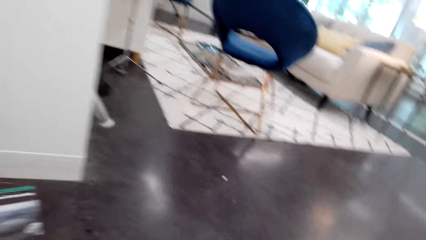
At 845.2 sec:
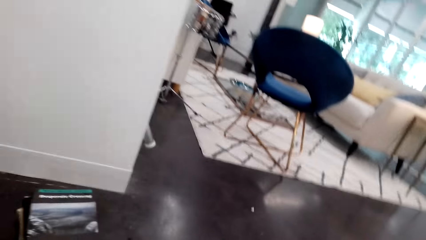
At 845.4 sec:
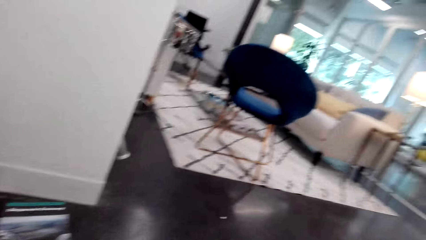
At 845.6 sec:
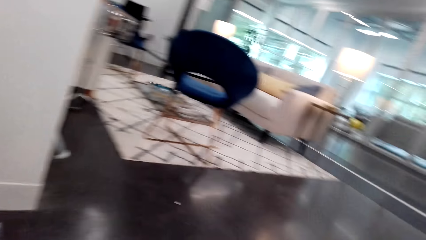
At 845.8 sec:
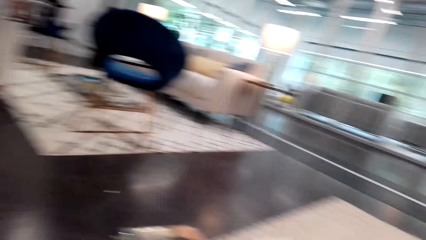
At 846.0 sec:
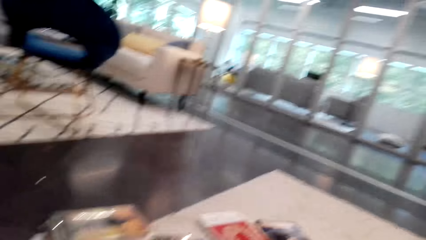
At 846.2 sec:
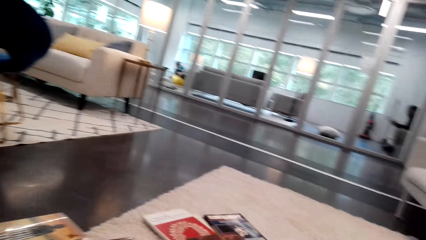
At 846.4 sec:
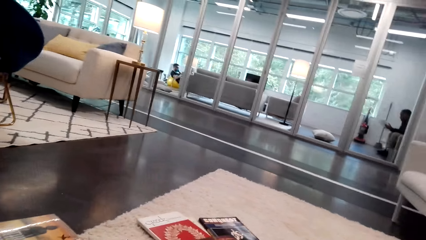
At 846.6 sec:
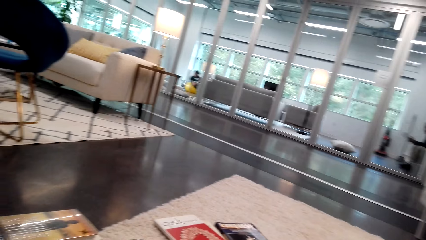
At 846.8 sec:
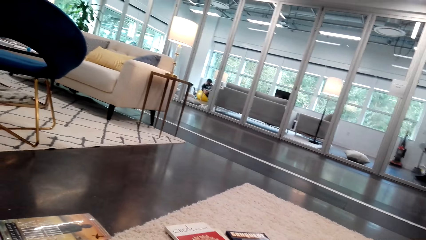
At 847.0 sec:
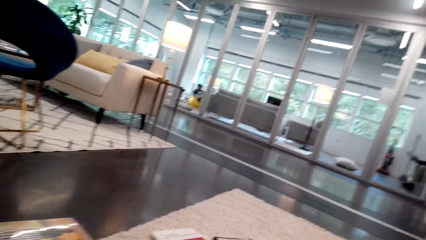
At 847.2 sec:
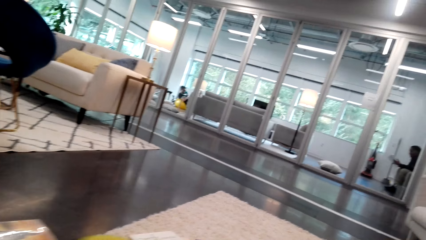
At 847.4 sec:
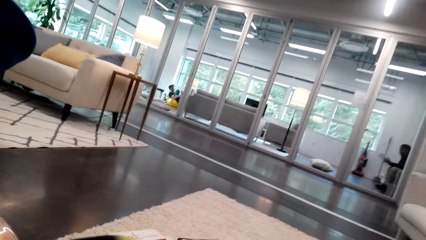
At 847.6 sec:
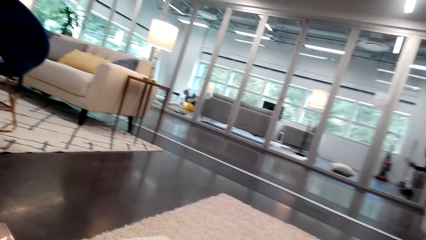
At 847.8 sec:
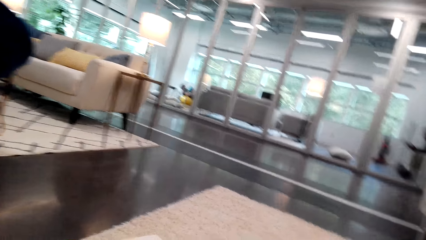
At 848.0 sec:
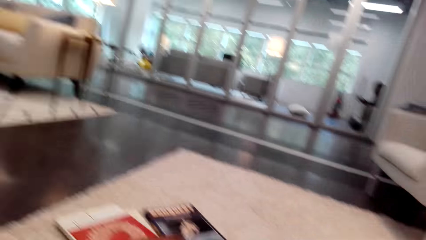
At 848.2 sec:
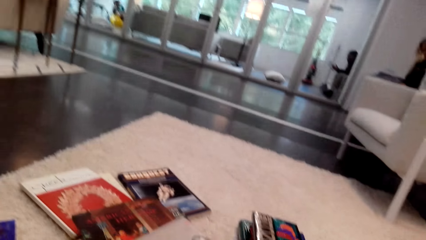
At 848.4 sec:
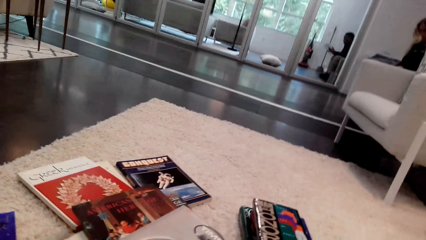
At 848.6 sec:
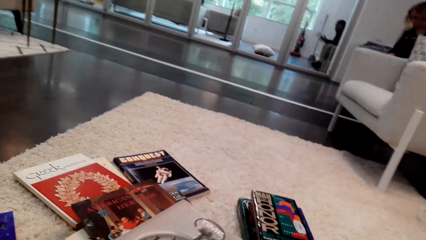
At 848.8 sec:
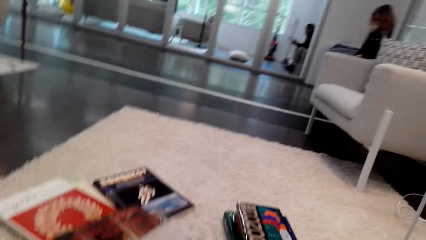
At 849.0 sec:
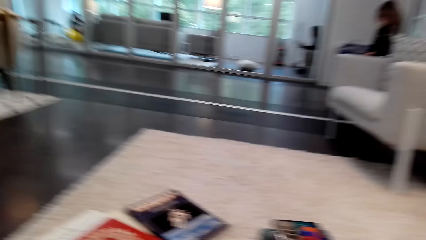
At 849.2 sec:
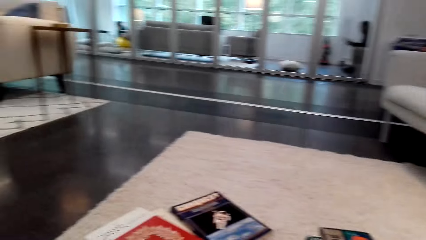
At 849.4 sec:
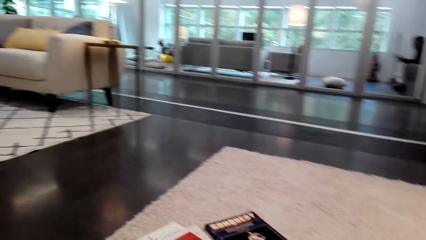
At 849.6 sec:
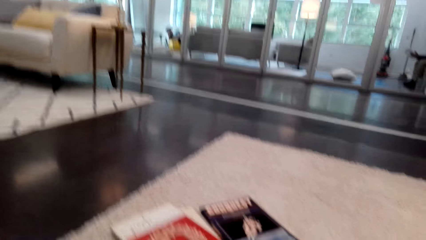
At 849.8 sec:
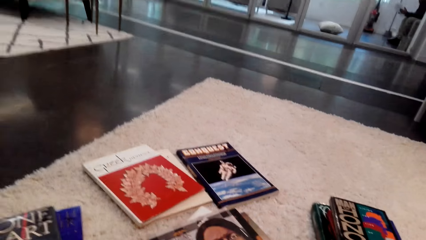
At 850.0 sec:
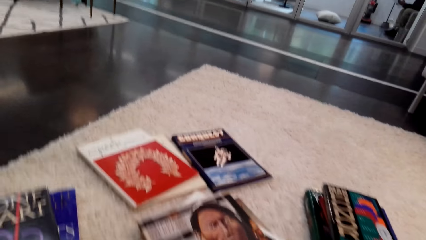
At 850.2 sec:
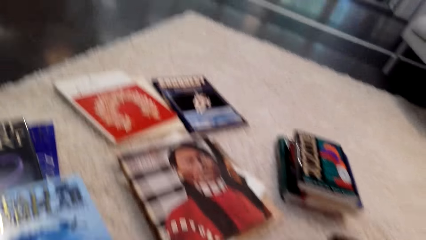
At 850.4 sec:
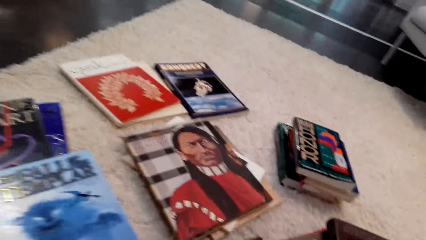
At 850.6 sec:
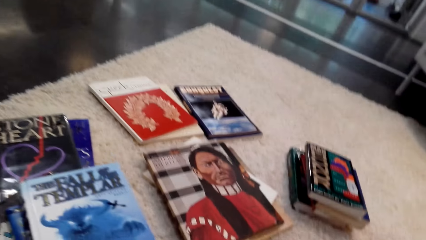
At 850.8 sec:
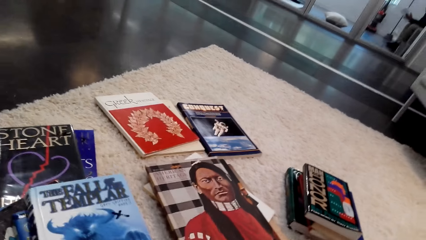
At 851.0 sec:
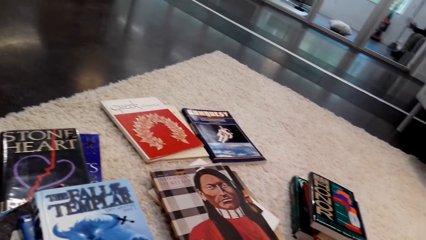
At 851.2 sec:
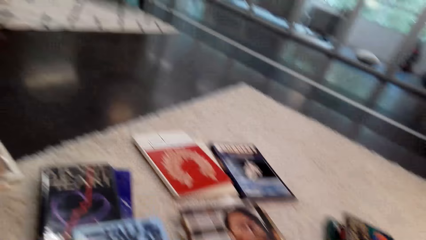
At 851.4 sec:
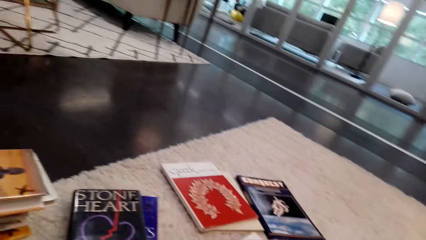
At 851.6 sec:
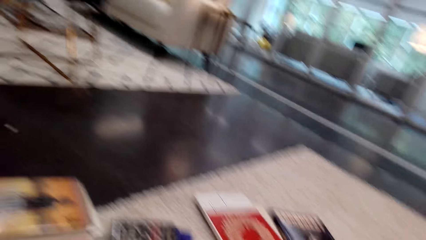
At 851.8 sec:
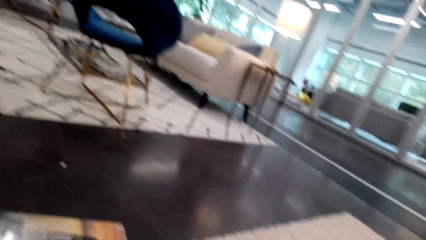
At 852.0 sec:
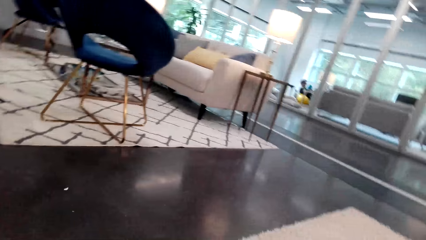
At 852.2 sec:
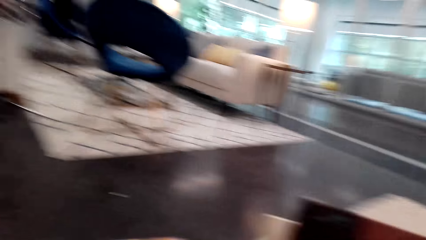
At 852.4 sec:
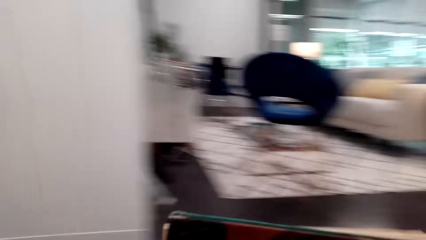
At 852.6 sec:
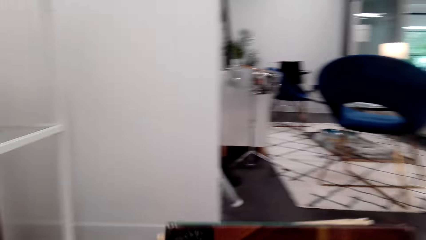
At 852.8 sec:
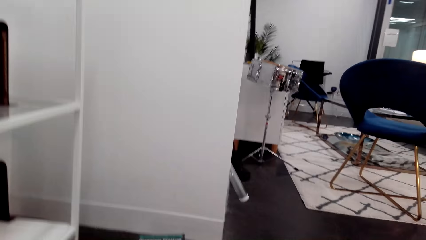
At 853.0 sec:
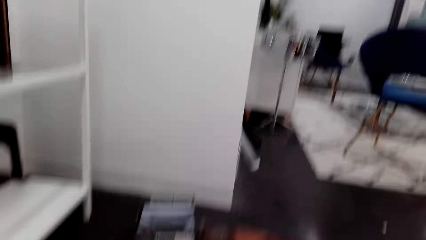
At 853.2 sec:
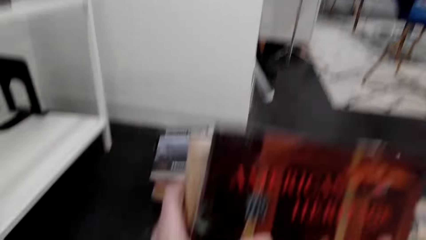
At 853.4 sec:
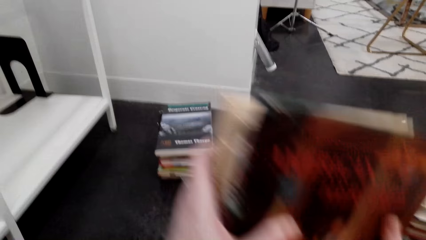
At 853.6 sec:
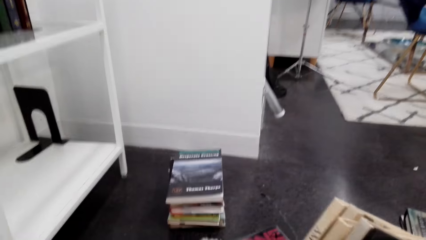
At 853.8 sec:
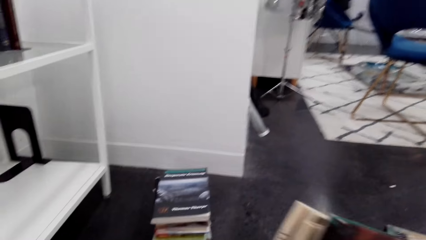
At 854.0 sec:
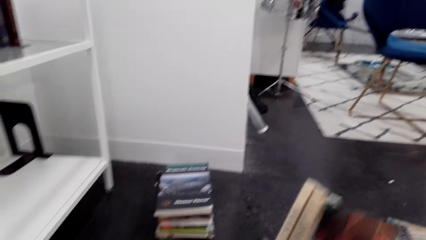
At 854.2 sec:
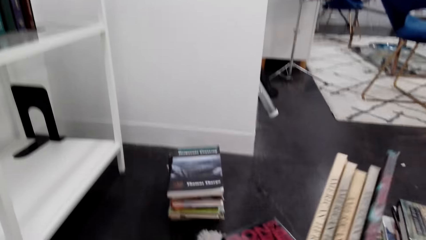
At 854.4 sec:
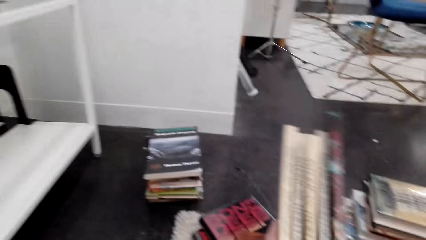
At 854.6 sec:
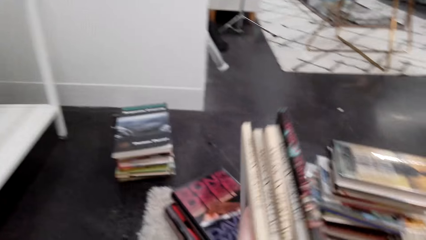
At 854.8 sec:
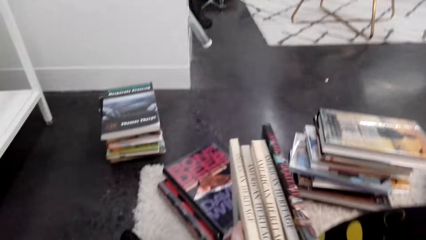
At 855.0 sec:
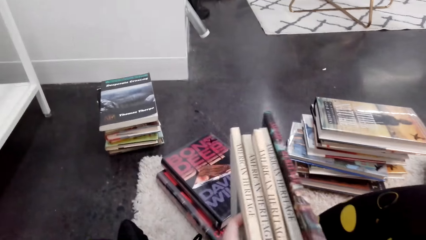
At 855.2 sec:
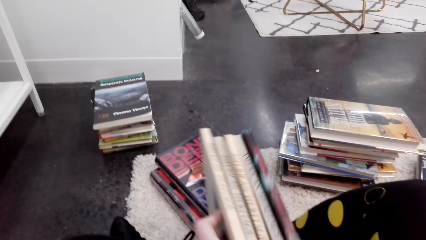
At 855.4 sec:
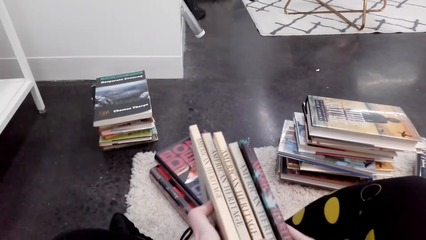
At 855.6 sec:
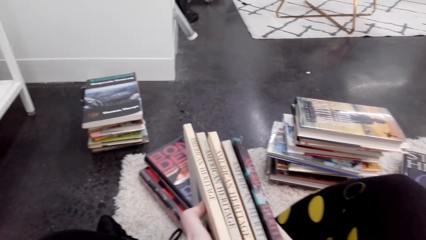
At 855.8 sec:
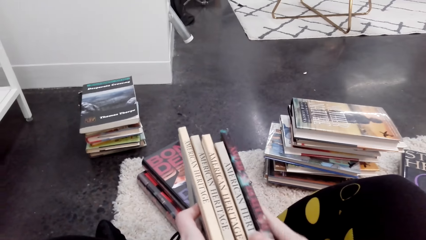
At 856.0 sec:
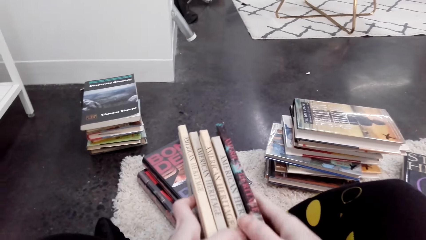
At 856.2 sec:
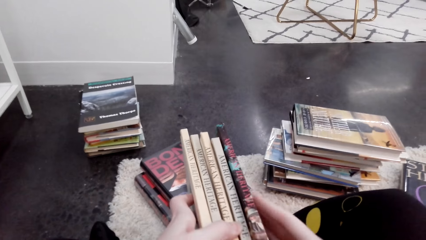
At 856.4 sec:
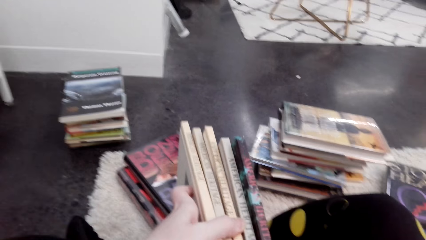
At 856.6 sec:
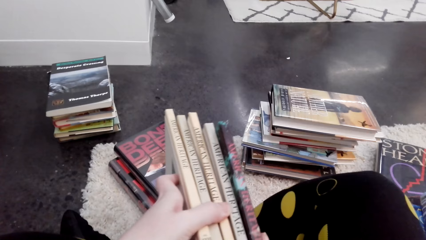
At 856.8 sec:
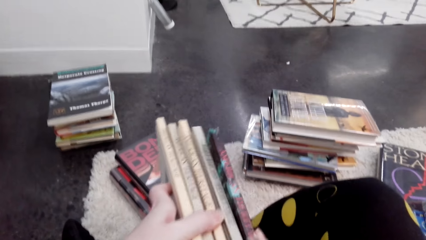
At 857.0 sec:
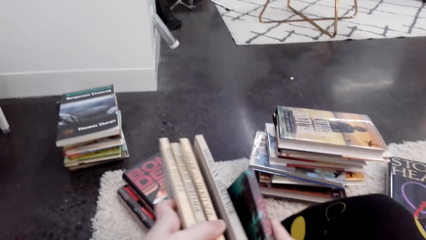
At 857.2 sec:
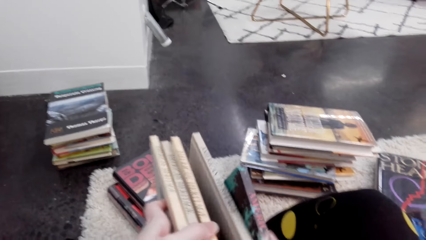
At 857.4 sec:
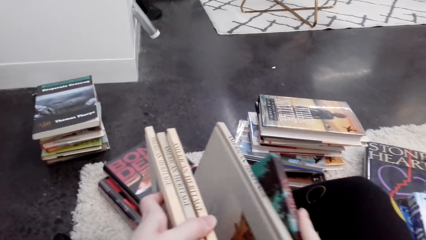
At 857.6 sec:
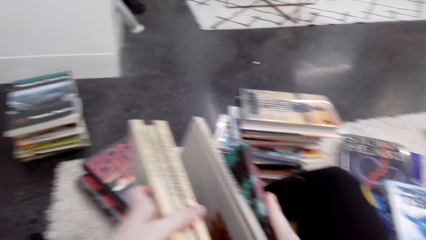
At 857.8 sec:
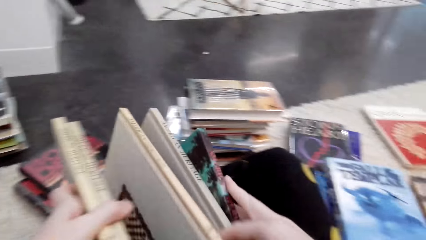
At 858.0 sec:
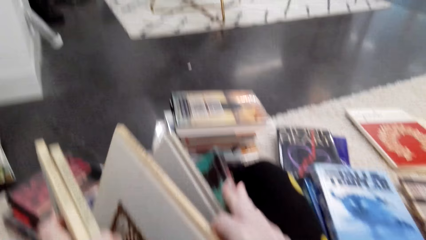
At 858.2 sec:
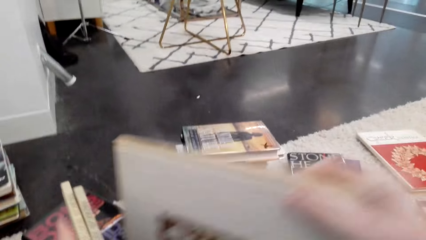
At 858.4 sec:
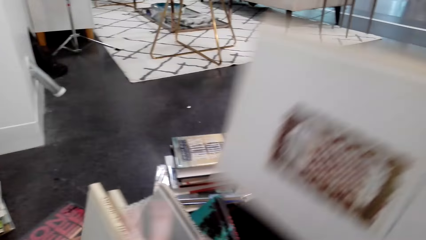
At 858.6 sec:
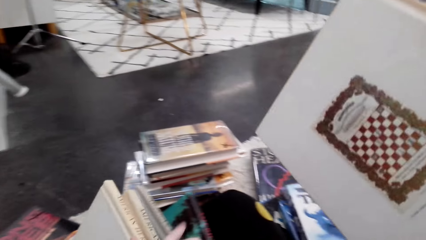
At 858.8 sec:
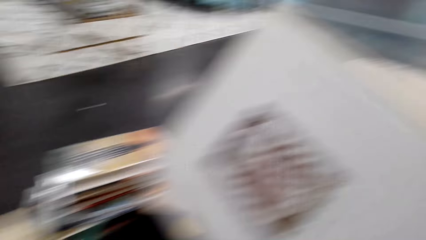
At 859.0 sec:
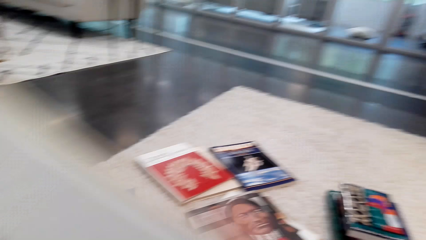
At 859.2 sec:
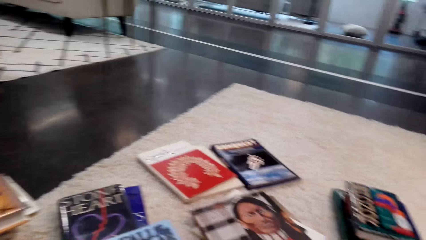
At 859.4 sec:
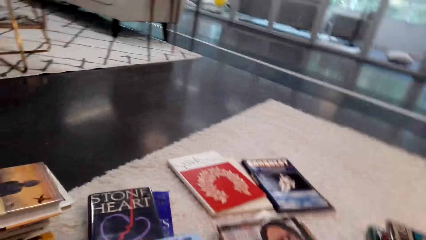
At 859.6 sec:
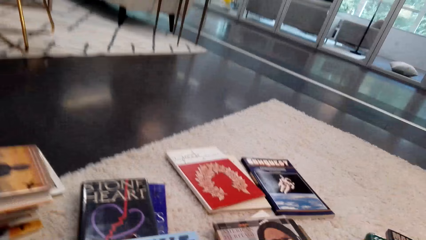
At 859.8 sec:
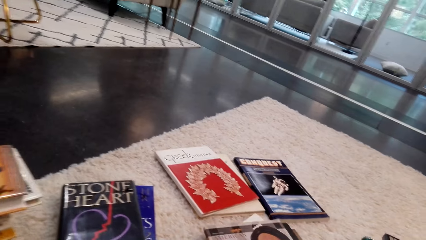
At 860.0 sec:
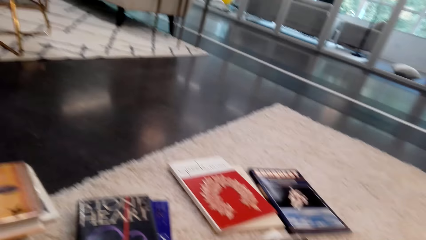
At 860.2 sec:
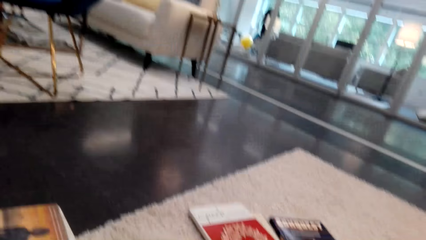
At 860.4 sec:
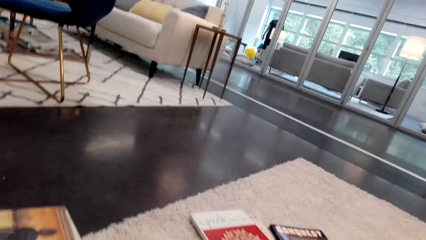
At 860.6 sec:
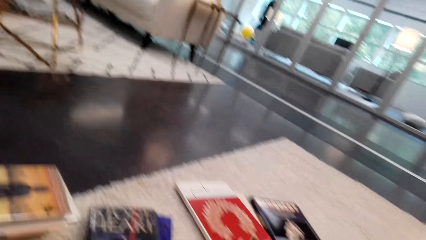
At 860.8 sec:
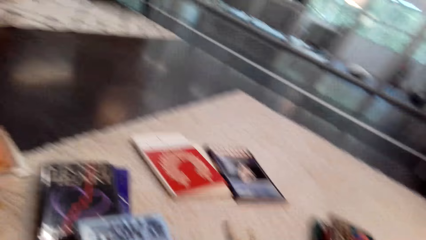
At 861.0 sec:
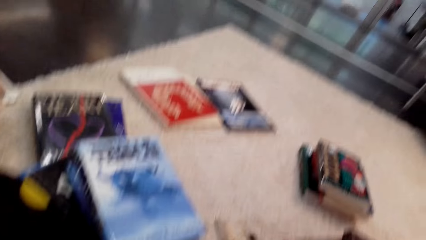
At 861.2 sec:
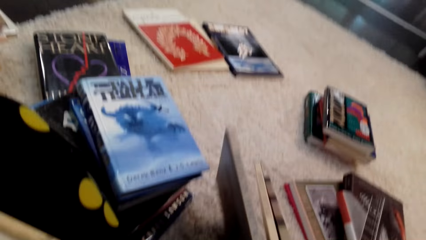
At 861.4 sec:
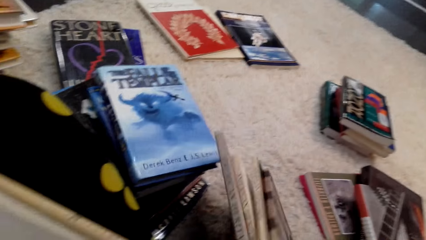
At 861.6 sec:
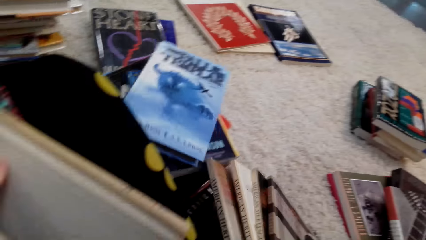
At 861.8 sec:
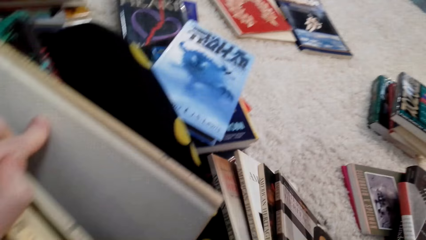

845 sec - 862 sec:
The camera wearer walks around the room. They look at the books on the floor. They pick up the books from the carpet. They arrange the book.
